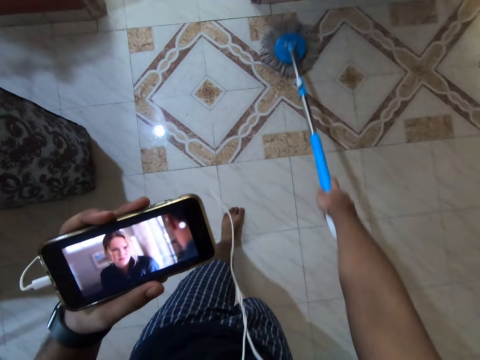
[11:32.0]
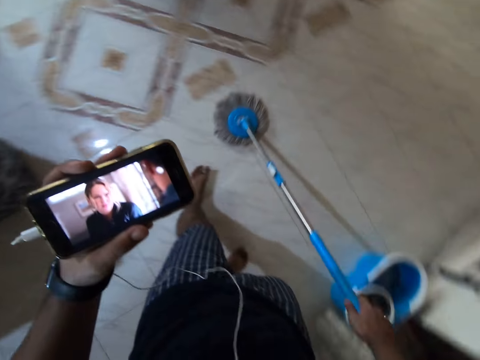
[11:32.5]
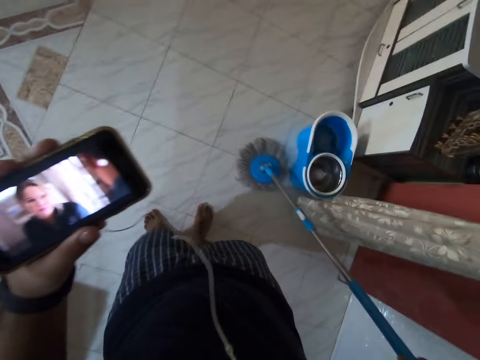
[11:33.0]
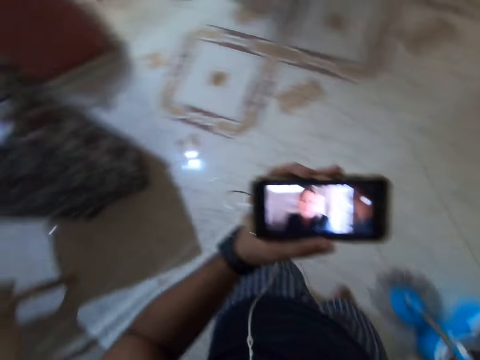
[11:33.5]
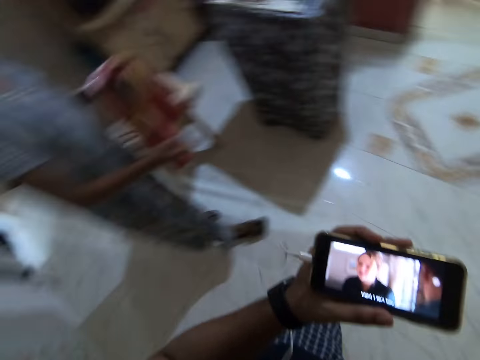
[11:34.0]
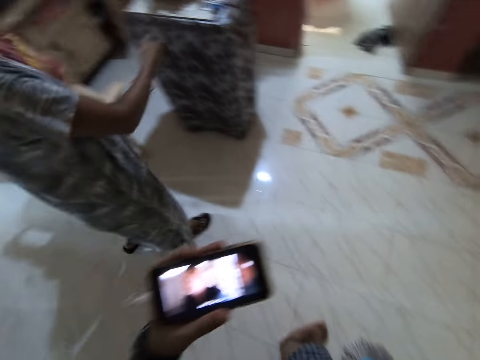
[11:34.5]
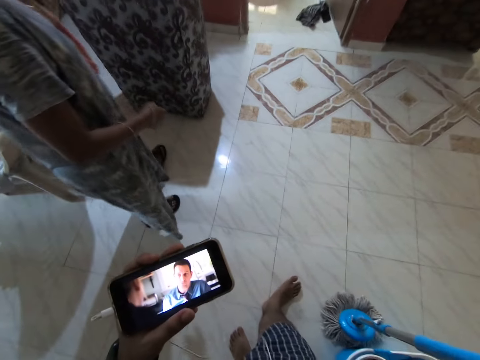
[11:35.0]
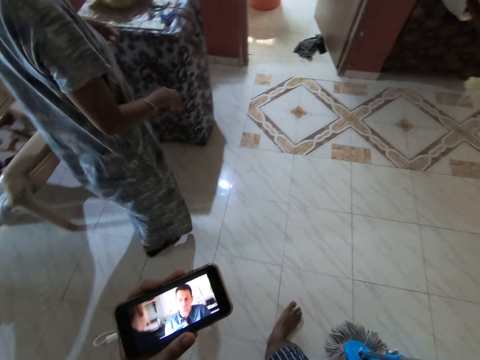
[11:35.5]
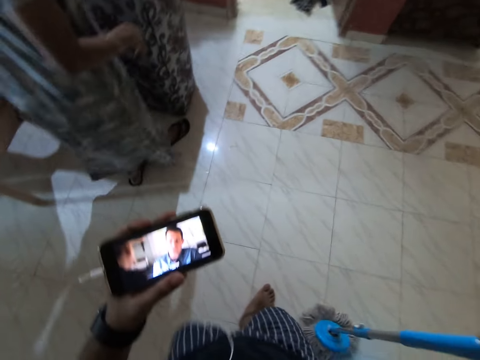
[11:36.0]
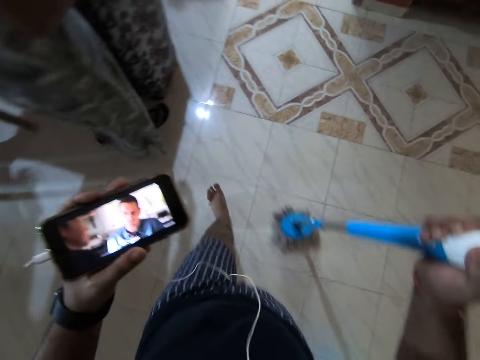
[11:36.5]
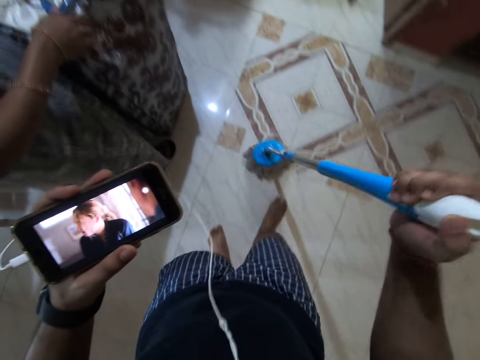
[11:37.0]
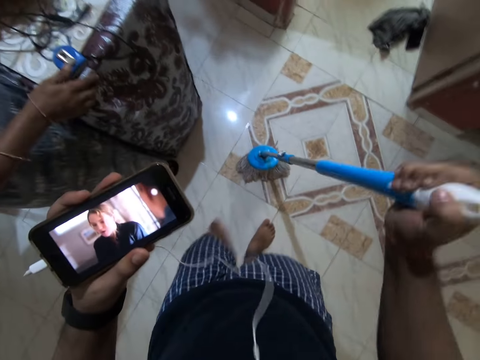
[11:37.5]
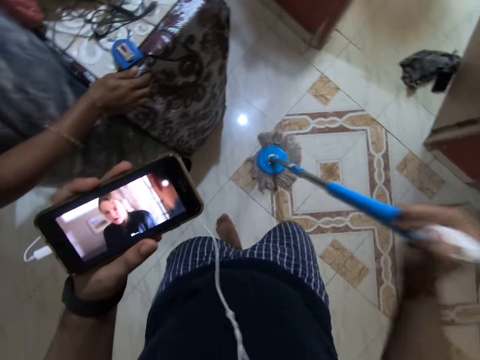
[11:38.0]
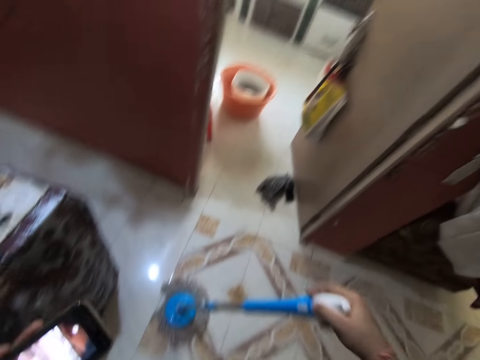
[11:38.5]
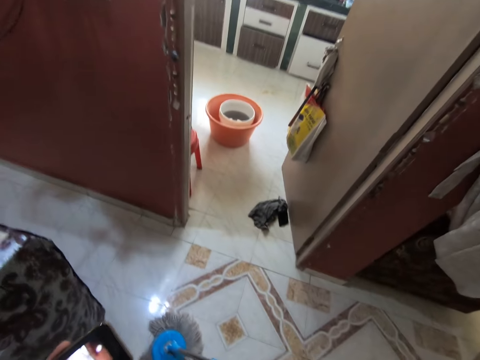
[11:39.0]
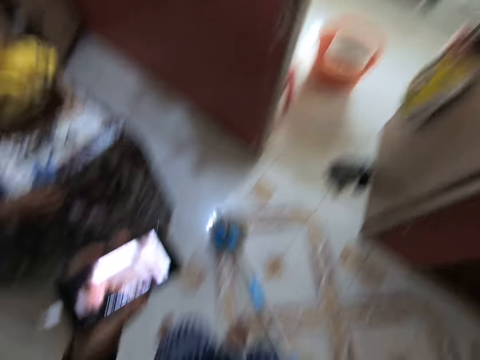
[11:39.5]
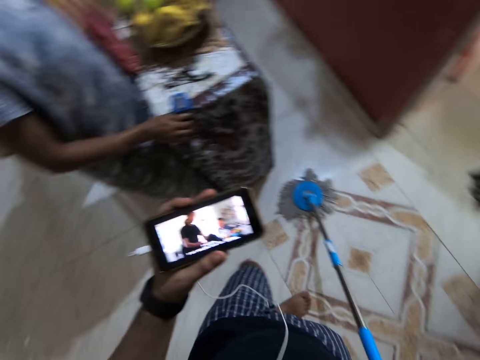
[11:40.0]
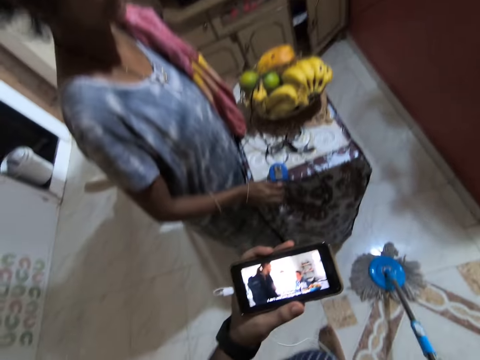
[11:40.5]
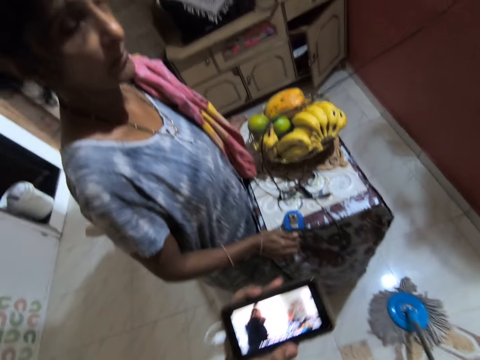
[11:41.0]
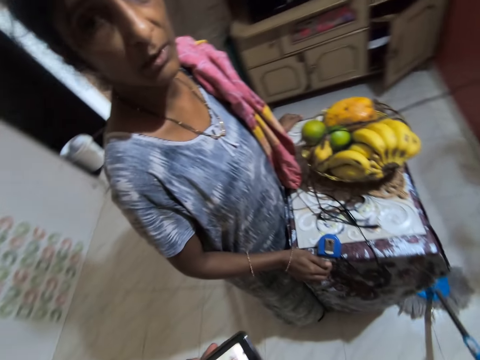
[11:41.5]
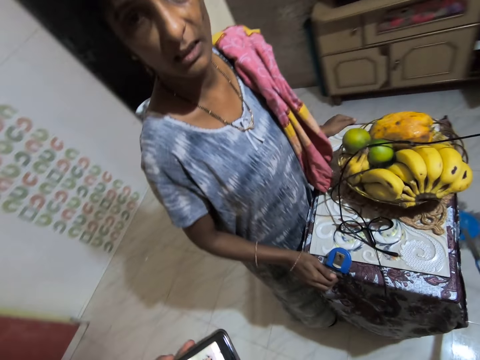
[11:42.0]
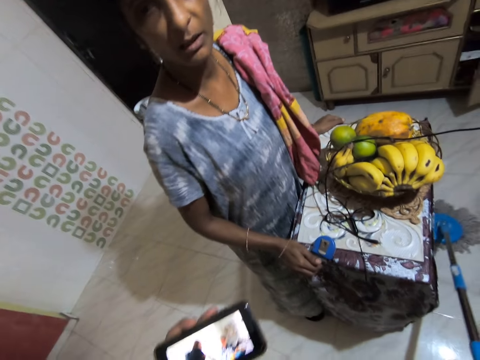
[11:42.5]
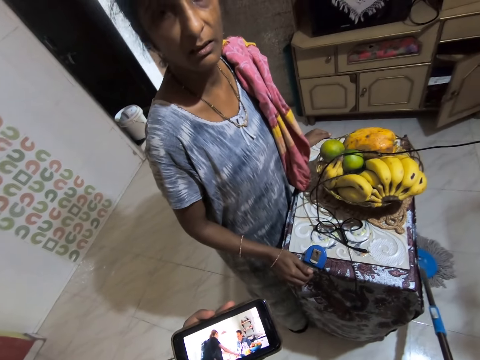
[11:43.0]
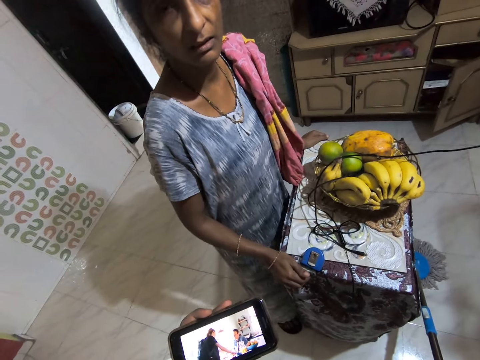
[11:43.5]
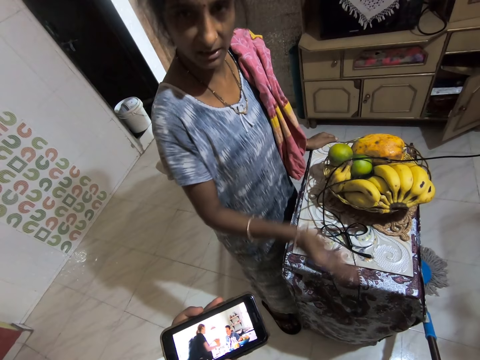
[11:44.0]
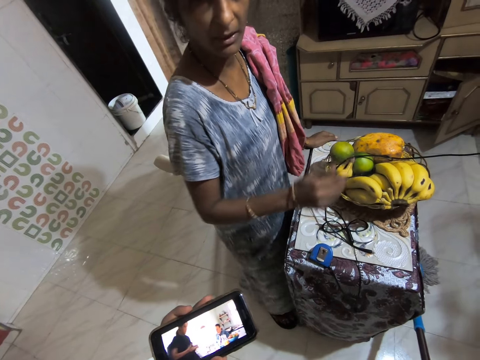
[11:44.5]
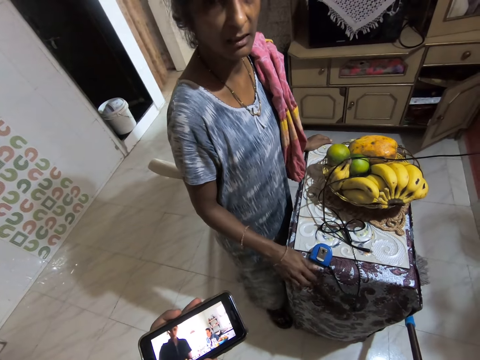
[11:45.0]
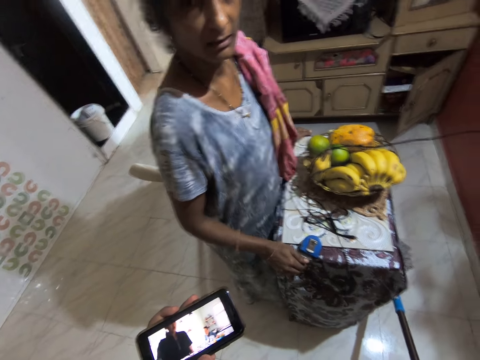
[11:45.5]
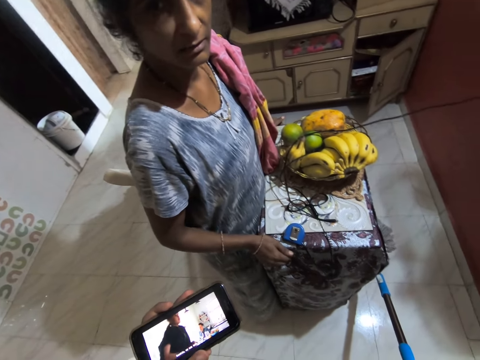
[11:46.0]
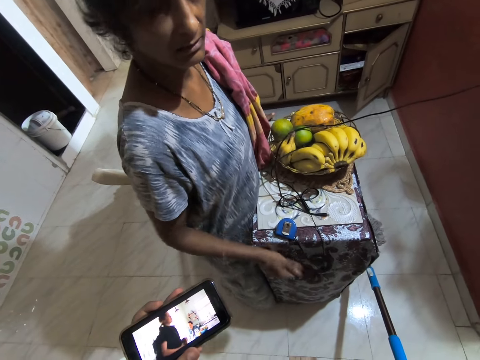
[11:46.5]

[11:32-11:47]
The camera wearer converses with a woman. They look at the woman. They walk around. They tap the mop on the floor with the right hand. They watch via the phone. They tap the mop on the floor with the right hand again. They look around. They converse with the woman. They look at the woman.

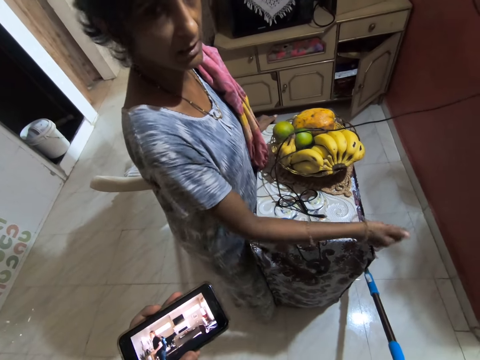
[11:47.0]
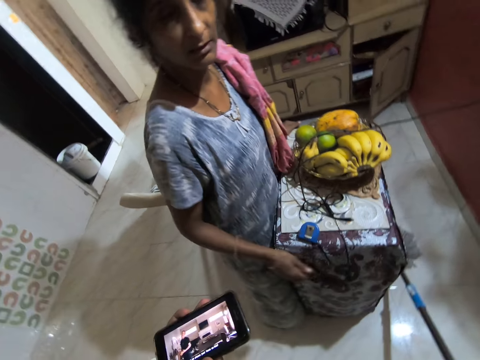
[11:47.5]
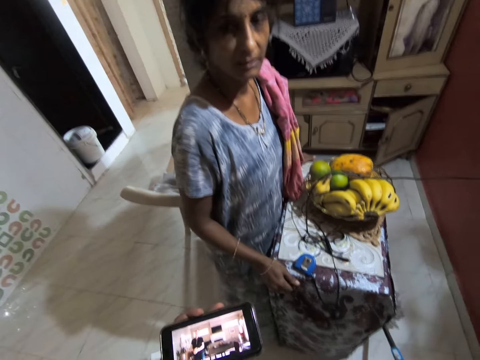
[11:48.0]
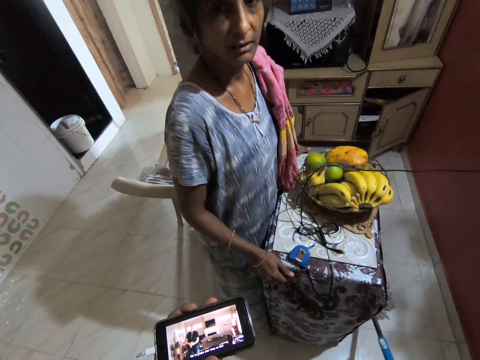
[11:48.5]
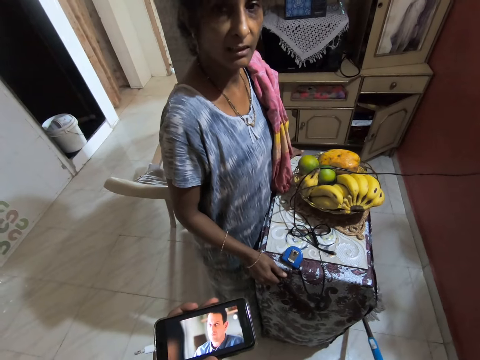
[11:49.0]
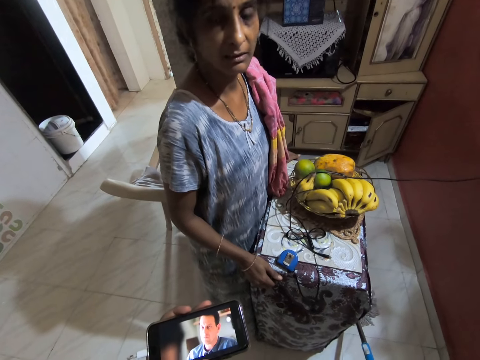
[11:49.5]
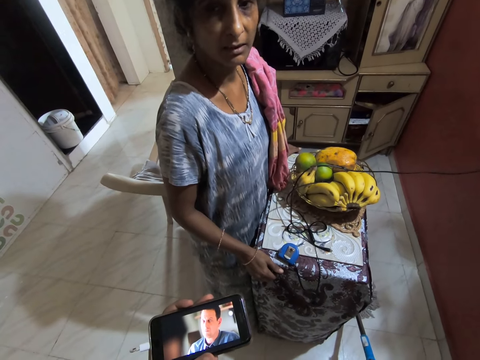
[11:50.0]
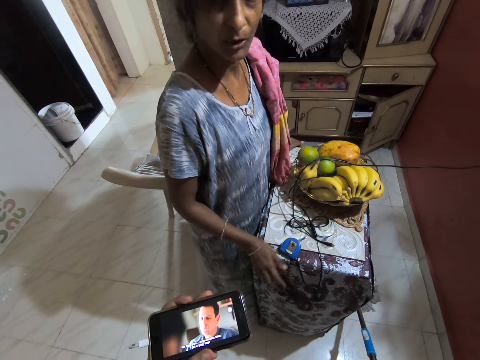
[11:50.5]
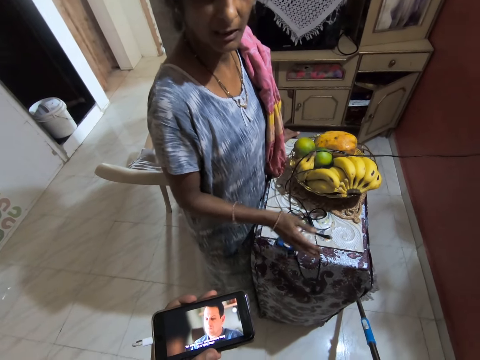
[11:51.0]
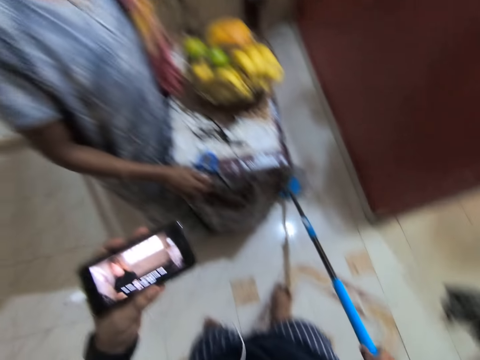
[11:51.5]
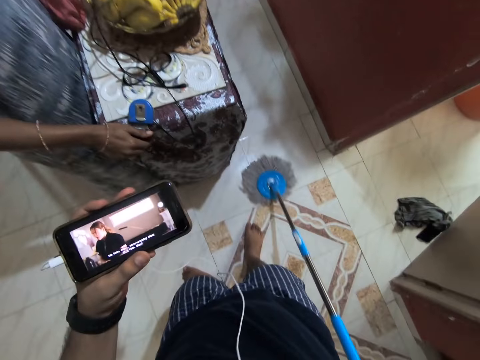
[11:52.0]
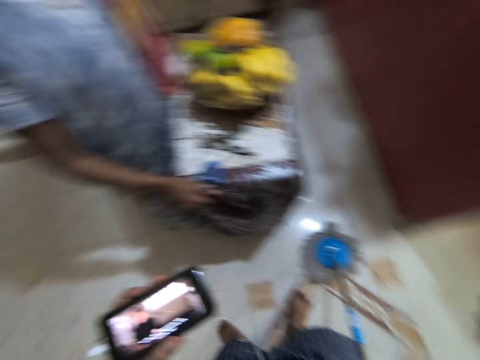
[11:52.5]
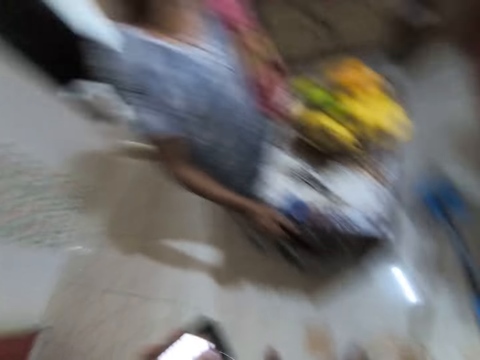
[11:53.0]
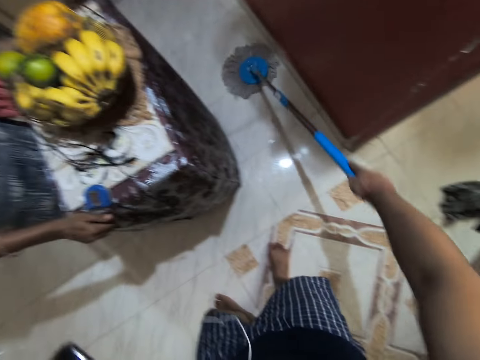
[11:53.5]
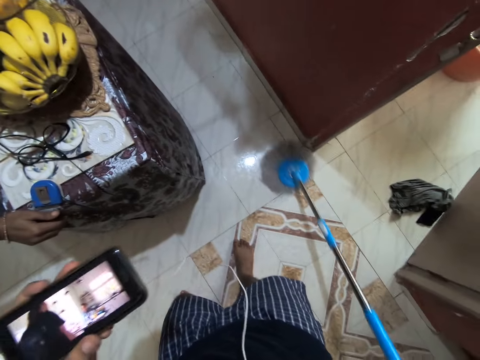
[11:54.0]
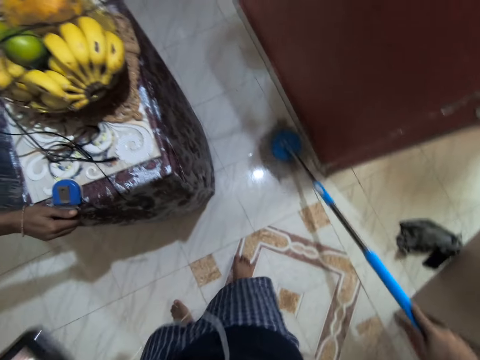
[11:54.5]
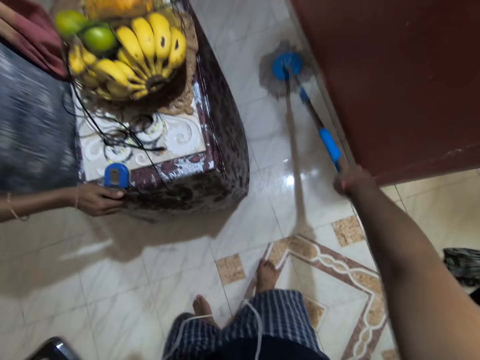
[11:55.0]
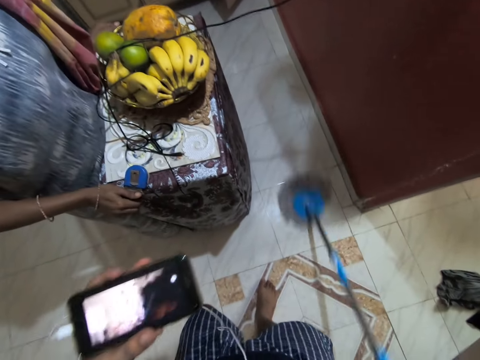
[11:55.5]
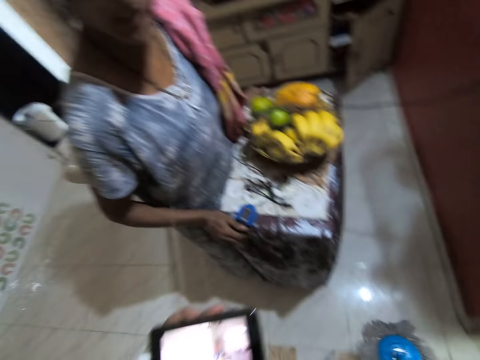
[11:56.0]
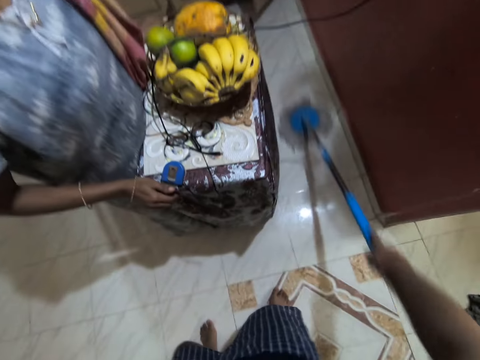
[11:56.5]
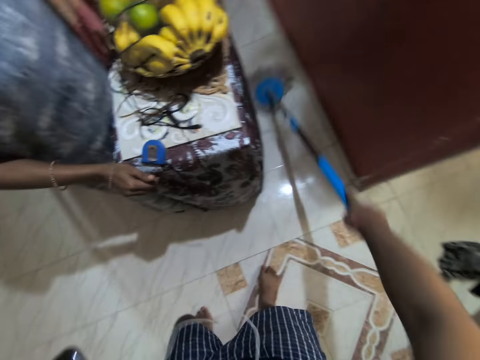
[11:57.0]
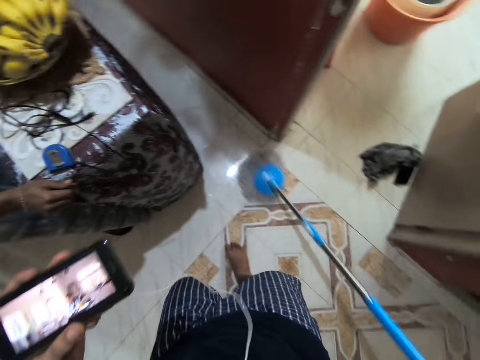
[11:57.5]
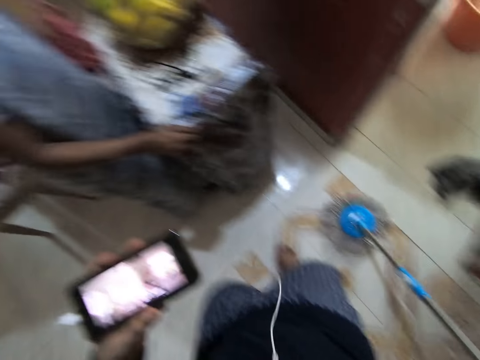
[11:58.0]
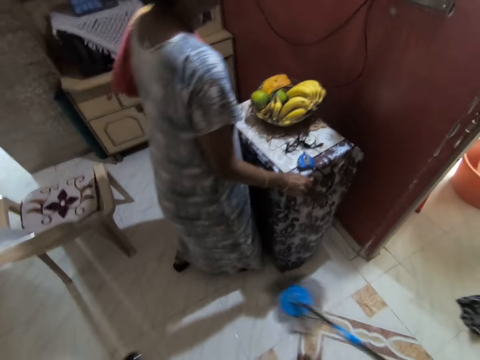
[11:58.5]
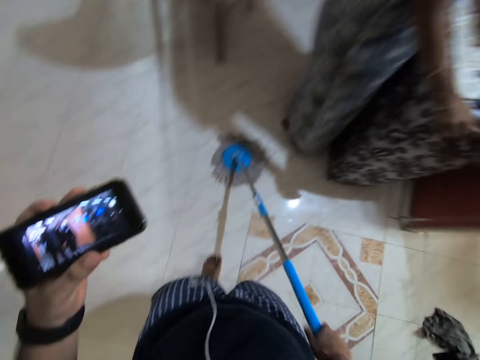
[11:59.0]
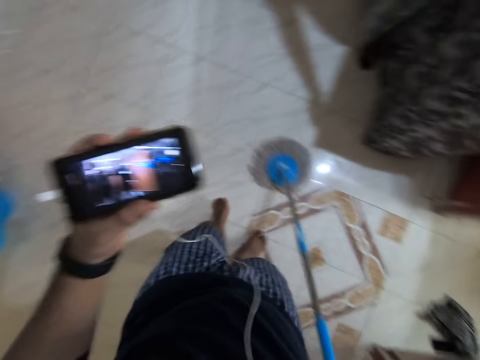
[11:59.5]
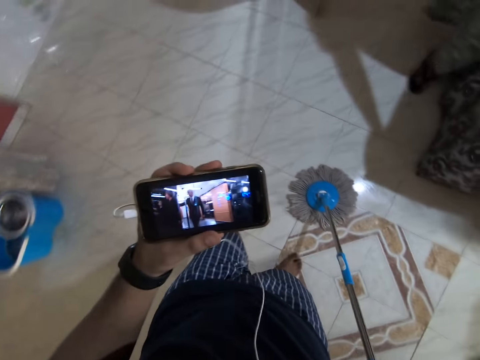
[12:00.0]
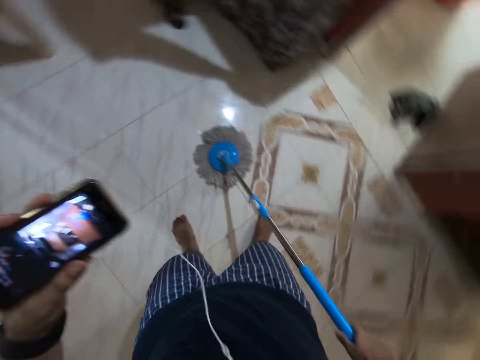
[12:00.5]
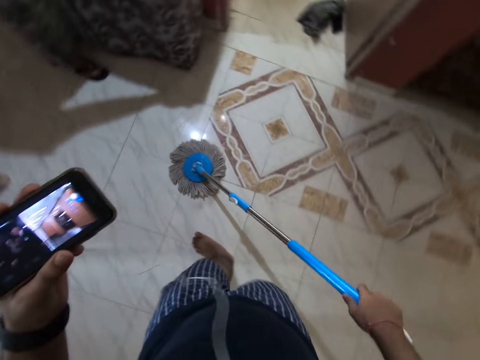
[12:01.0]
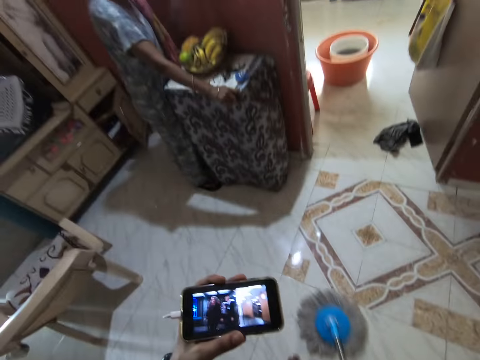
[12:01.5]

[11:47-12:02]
The camera wearer looks at the phone. They clean the floor with a mop. A woman moves the table with hands. The camera wearer converses with the woman. They look at the phone.
